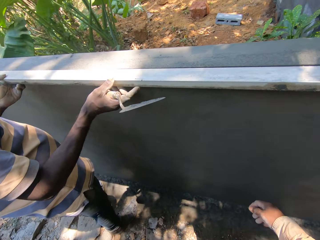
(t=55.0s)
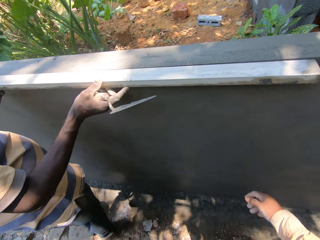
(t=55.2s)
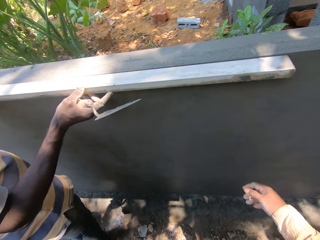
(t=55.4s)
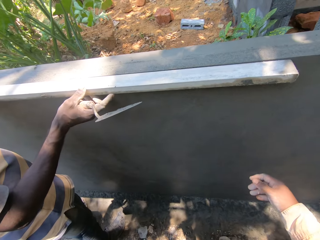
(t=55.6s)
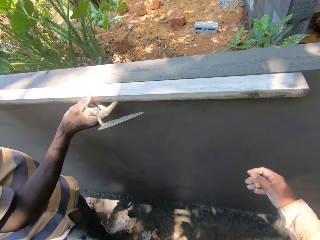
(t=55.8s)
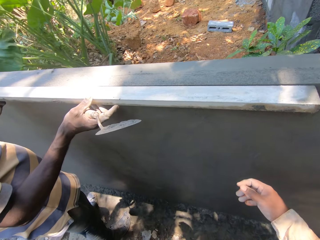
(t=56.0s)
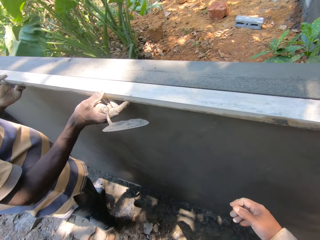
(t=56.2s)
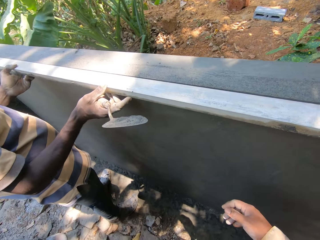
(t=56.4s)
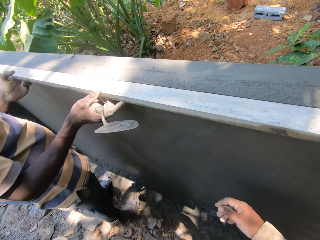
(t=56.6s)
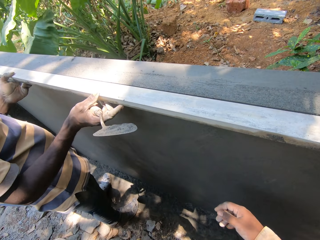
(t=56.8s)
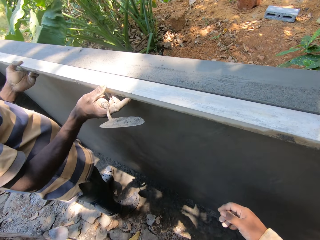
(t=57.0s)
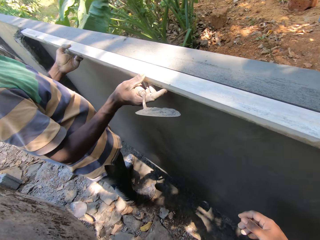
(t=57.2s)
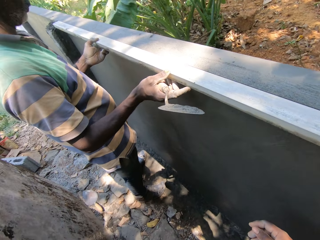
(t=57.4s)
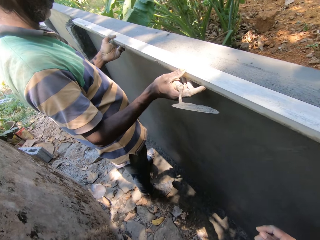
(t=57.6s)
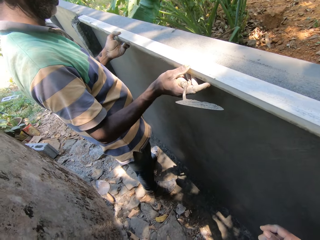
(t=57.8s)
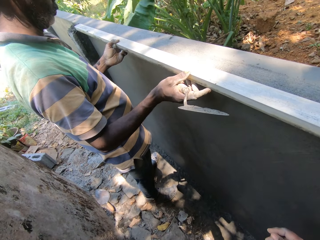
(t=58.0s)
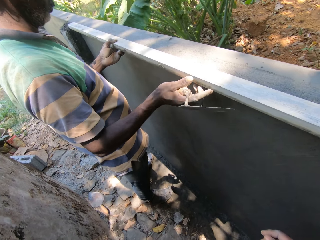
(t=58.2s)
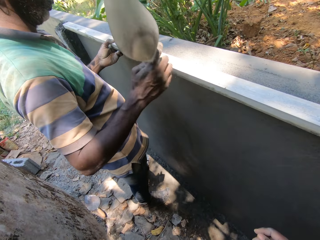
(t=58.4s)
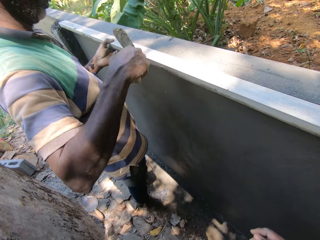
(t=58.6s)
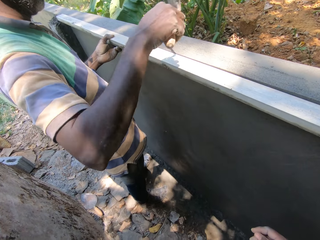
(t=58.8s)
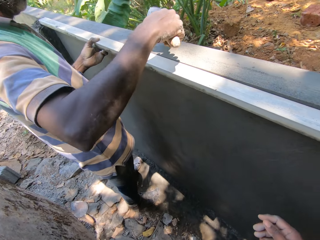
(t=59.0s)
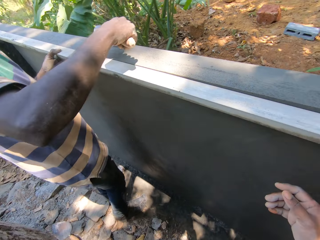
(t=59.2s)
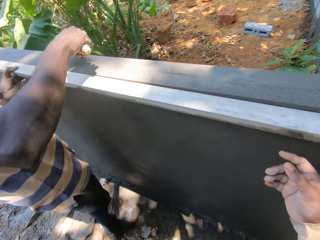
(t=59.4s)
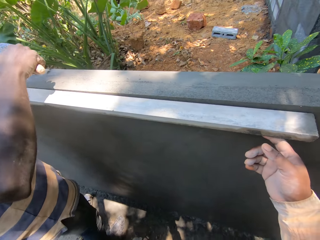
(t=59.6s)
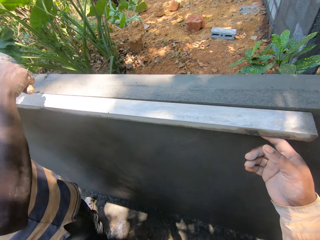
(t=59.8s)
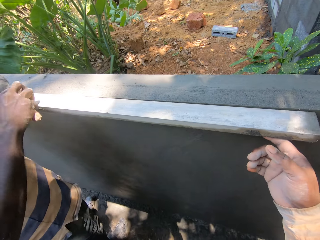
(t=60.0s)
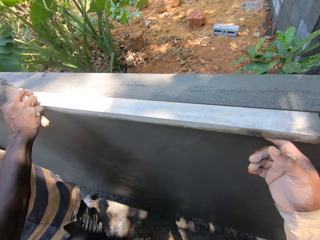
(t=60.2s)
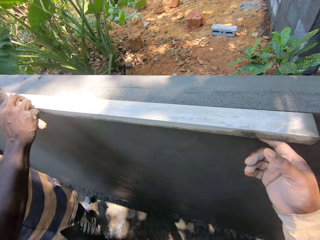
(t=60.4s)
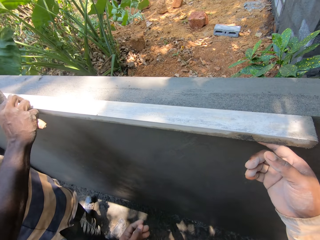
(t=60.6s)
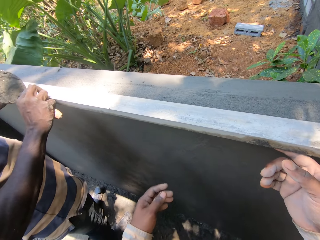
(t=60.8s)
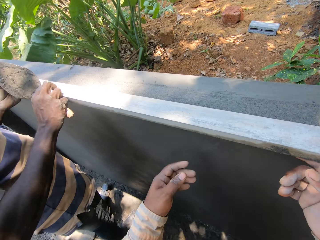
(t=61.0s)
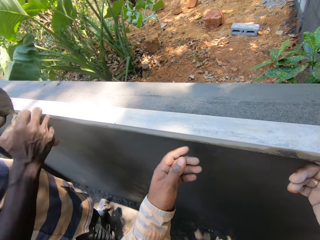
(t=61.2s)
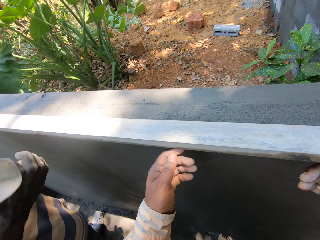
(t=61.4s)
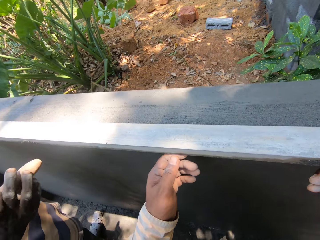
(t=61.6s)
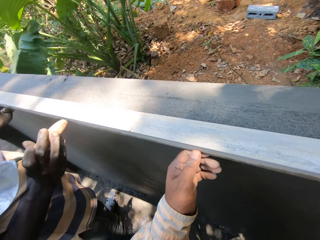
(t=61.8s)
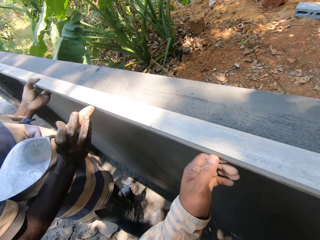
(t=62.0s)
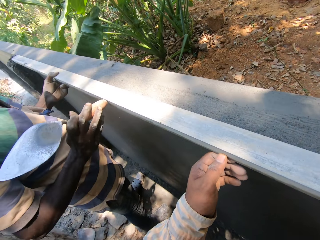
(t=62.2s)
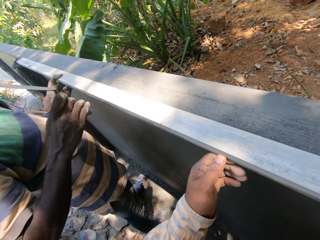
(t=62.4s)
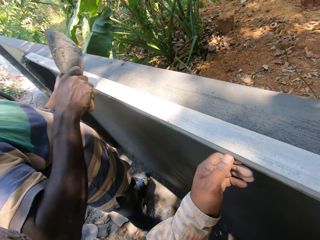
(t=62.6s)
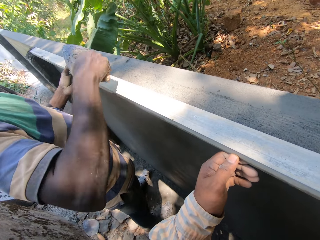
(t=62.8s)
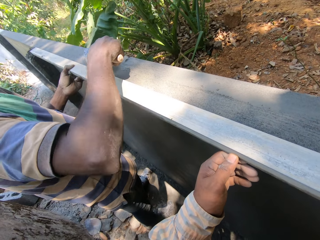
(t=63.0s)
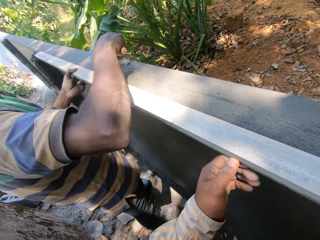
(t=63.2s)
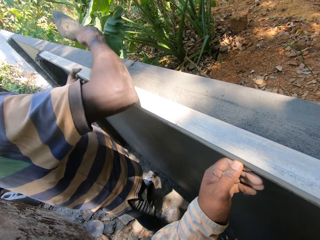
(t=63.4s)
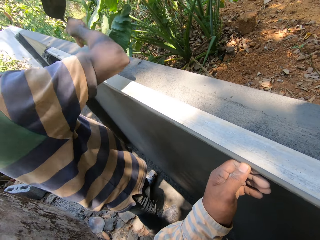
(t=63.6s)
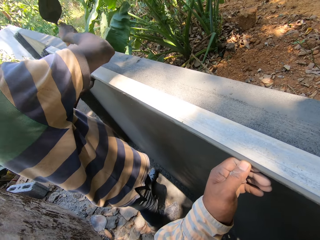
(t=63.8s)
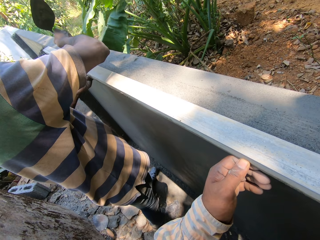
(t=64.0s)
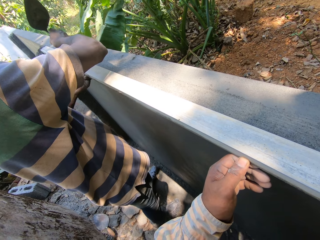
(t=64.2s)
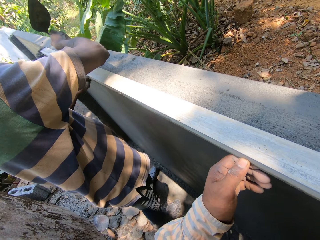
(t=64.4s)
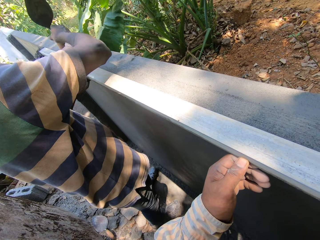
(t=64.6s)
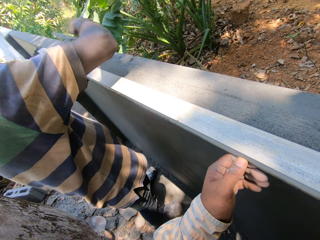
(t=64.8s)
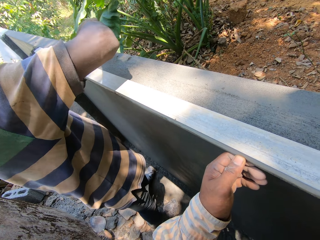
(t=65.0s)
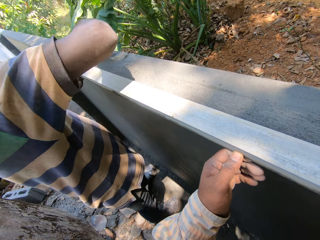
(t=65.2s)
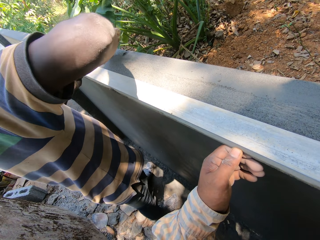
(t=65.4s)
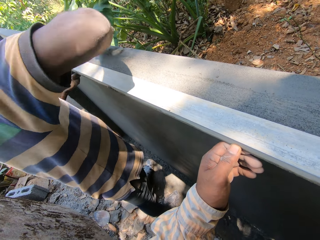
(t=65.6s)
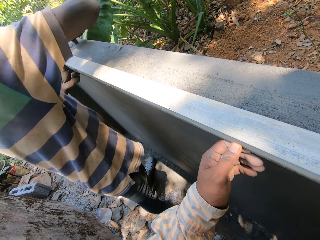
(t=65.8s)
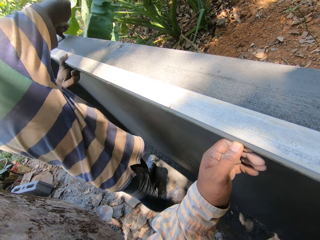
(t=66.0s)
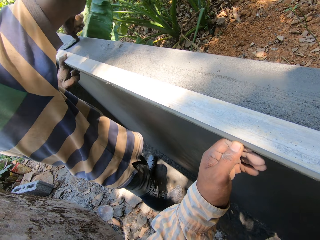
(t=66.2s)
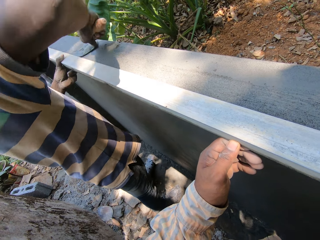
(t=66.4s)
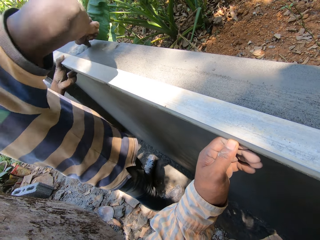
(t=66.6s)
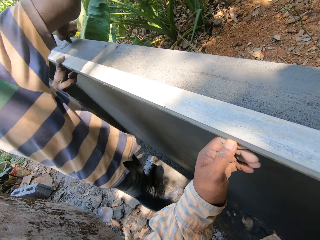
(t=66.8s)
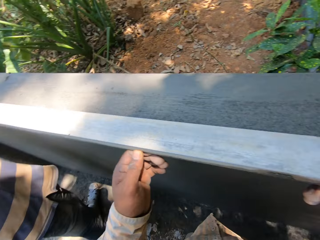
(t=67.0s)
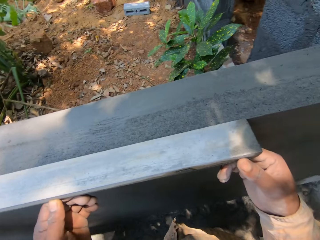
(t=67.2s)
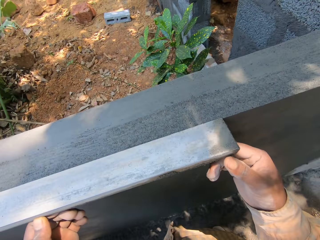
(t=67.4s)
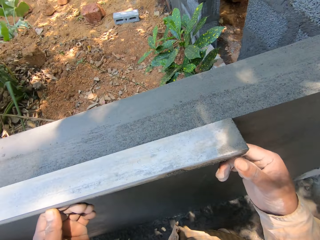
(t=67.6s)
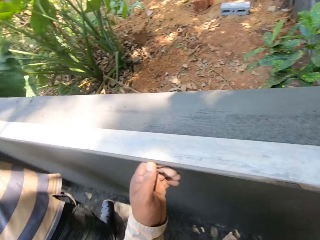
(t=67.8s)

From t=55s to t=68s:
A man places the hand trowel on the wall with his right hand. The camera wearer lifts the metal rod on the wall with his right hand. The man places his right hand on the metal rod on the wall. The man adjusts the metal rod on the wall with his right hand. The camera wearer holds the lining iron bar for the man. The man plasters the wall. The camera wearer places his left hand on the metal rod on the wall. The man hits the metal rod on the wall with the hand trowel in his right hand. He does it again. The man smoothens the wall with the hand trowel in his right hand. He does it again.

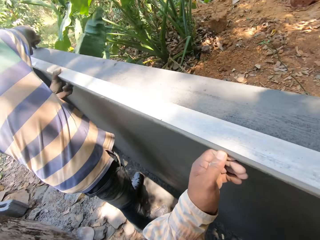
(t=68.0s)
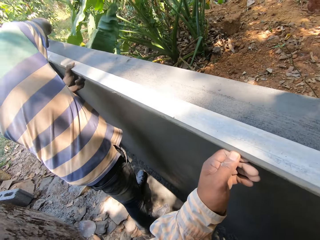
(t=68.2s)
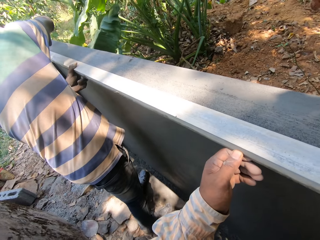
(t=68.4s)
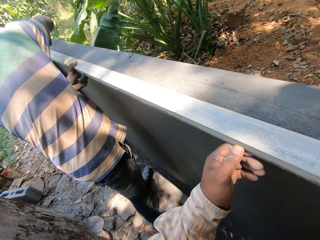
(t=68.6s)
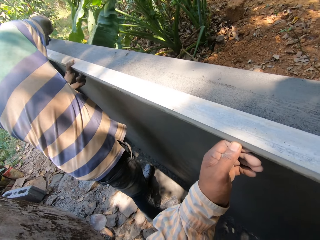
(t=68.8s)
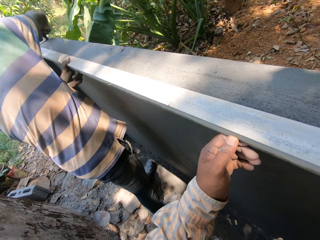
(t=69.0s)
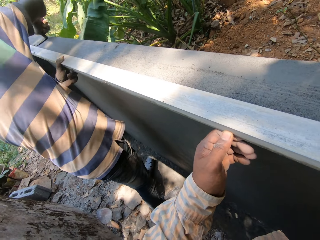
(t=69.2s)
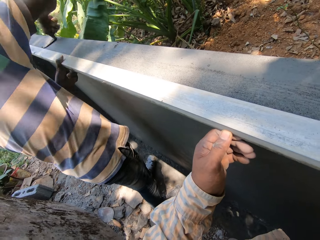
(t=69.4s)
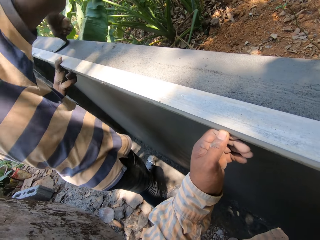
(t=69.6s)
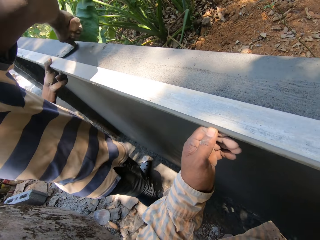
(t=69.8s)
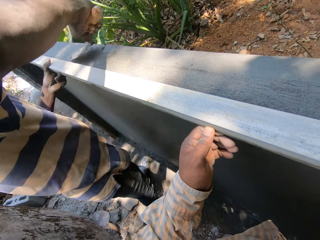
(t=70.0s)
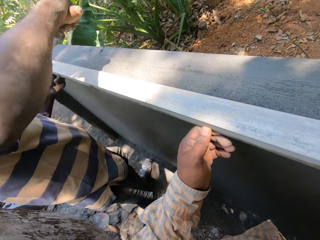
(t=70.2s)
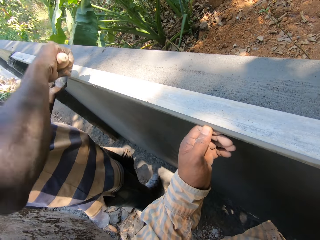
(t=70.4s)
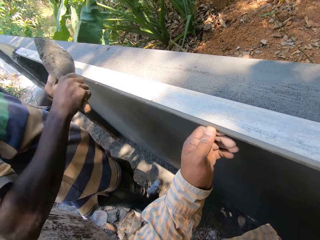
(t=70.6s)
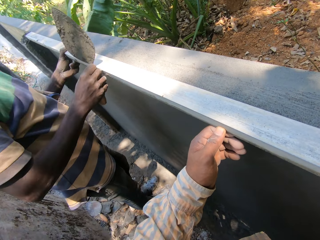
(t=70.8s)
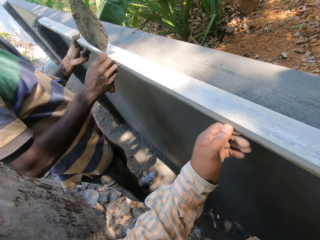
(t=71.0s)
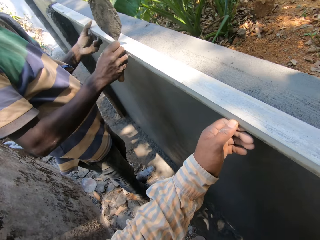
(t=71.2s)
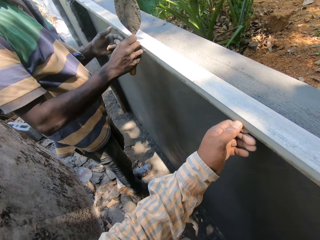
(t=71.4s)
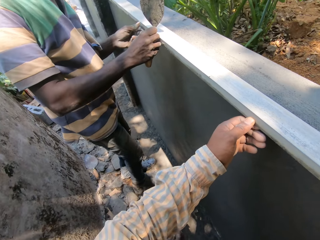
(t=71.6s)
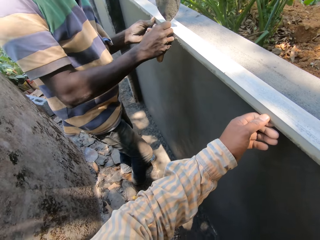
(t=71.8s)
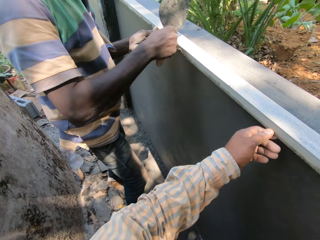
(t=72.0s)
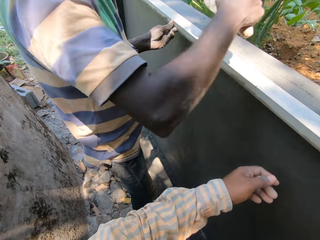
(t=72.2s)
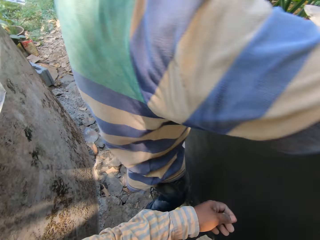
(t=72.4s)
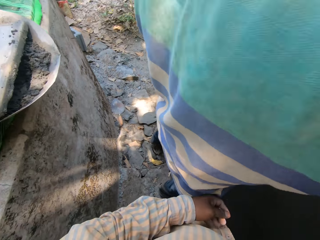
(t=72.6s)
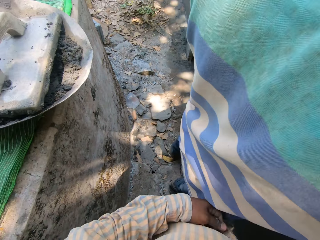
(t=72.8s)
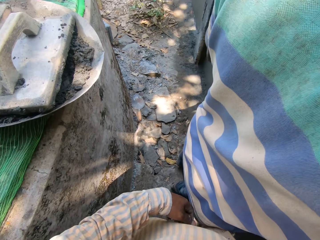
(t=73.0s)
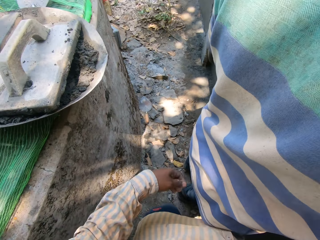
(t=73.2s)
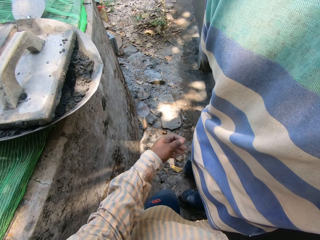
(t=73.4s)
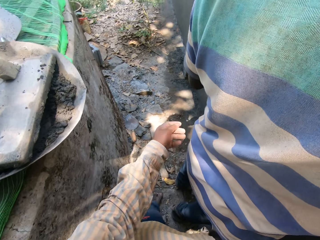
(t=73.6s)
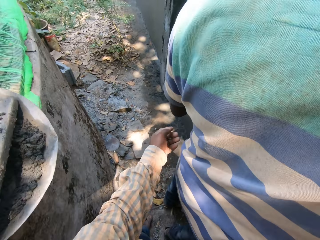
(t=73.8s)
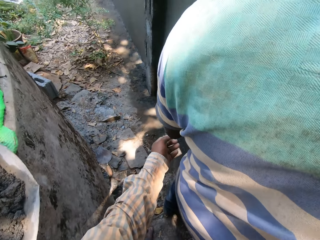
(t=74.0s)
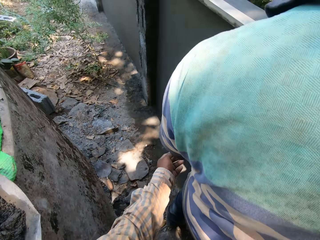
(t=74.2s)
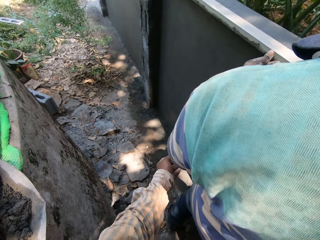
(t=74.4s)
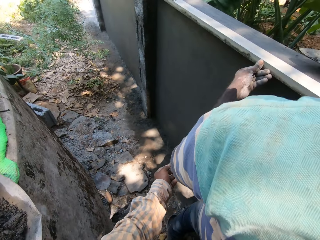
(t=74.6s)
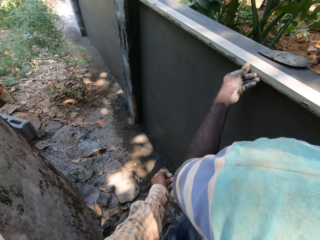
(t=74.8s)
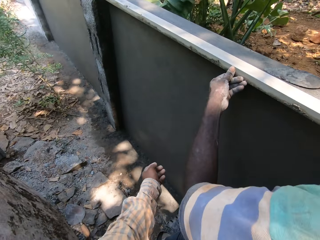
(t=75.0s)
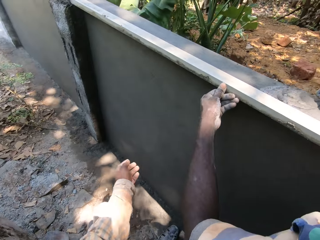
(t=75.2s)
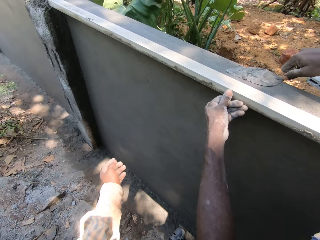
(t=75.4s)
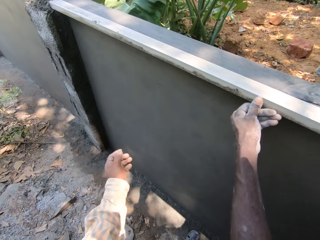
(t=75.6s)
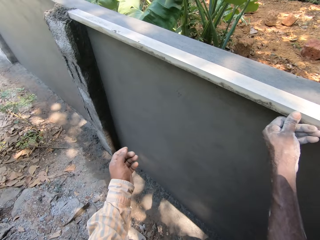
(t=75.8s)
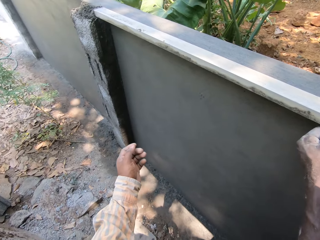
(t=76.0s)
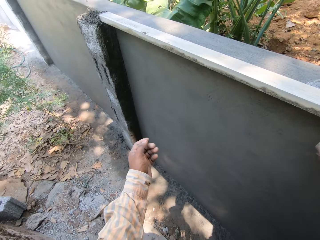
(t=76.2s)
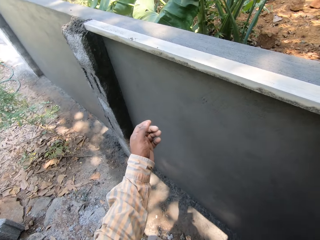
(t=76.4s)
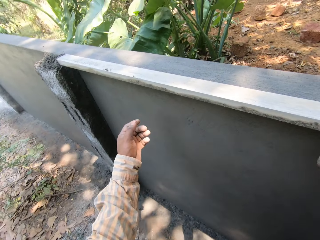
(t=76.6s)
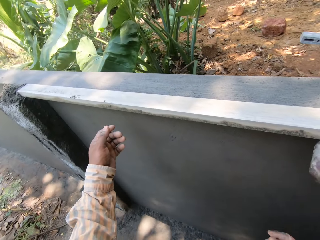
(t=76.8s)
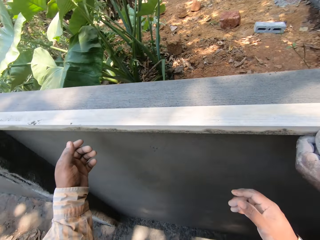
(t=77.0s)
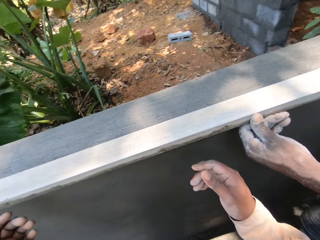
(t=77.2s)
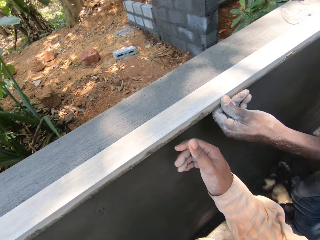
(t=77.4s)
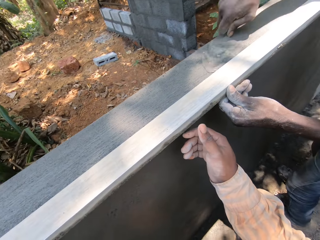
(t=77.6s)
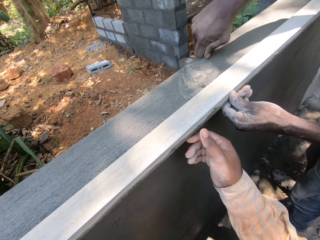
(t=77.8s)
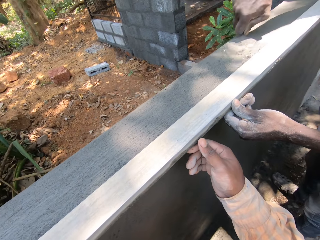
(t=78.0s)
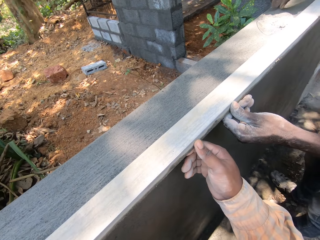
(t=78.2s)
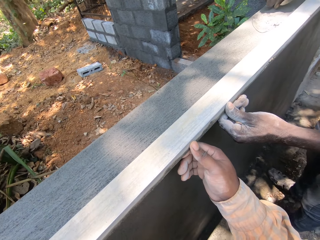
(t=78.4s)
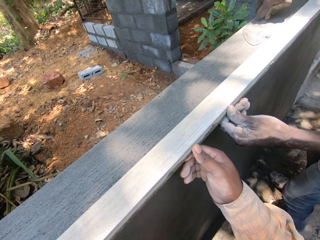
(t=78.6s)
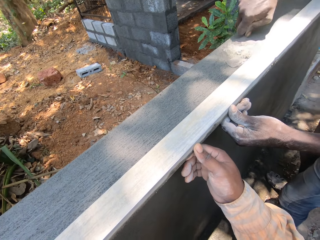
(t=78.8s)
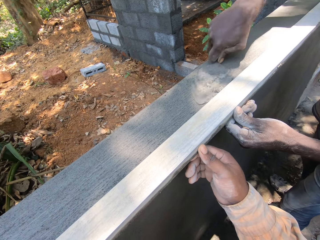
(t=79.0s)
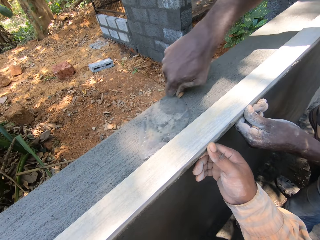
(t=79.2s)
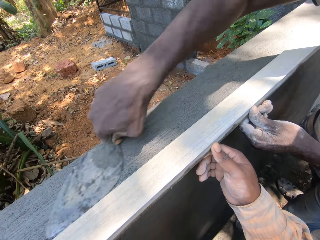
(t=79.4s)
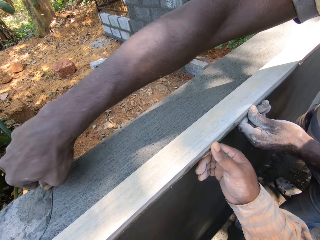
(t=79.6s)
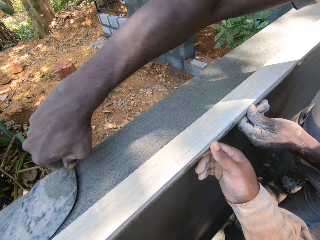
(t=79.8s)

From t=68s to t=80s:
A man smoothens the wall with the hand trowel in his right hand. The man places his right hand on the metal rod on the wall. The man places his left hand on the metal rod on the wall. The man smoothens the wall with the hand trowel in his right hand. He does it again. The camera wearer places his right hand on the metal rod on the wall.
